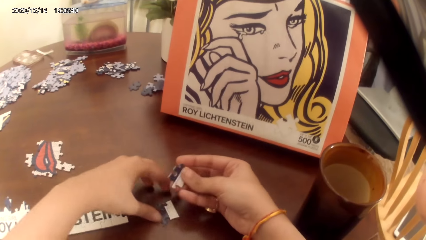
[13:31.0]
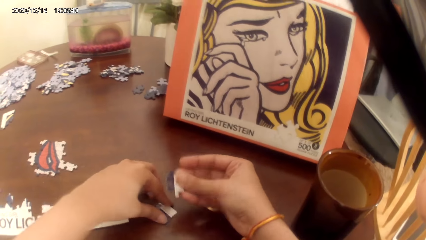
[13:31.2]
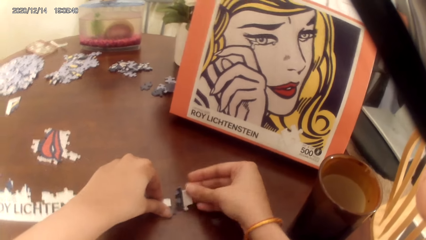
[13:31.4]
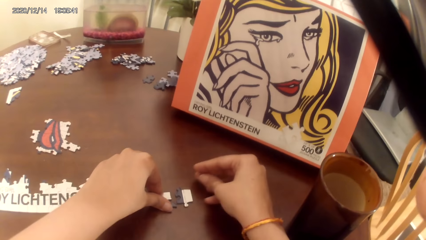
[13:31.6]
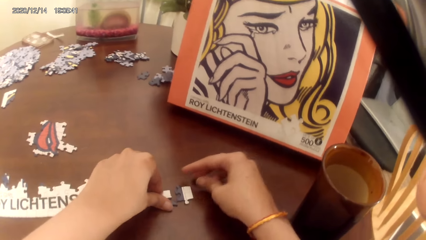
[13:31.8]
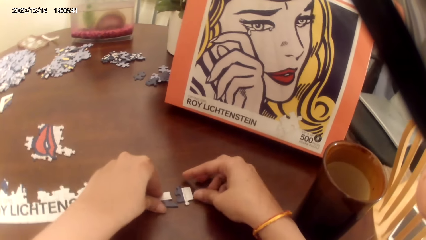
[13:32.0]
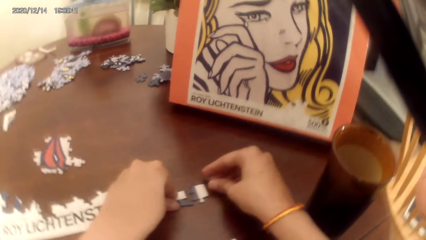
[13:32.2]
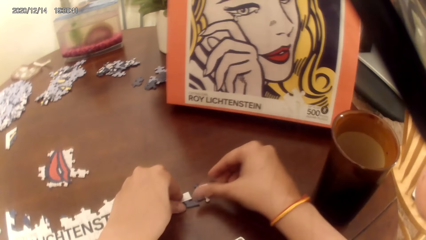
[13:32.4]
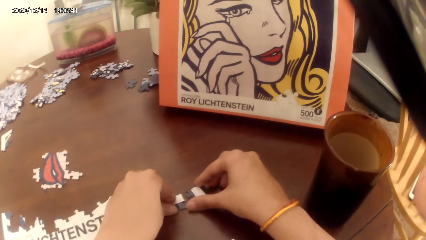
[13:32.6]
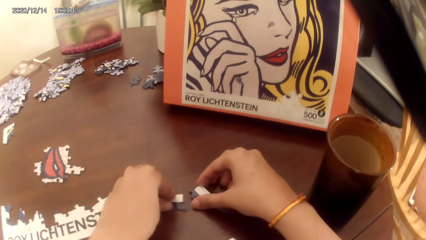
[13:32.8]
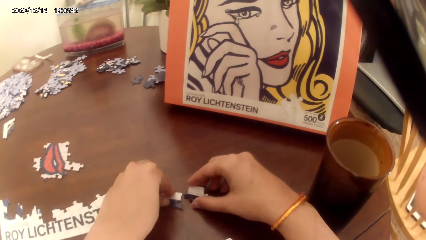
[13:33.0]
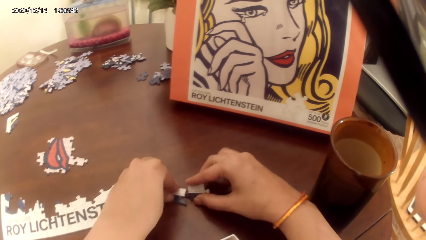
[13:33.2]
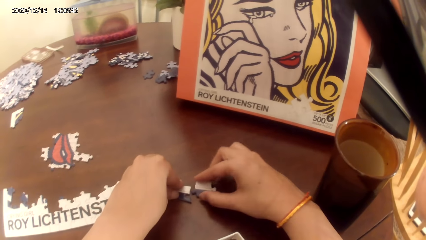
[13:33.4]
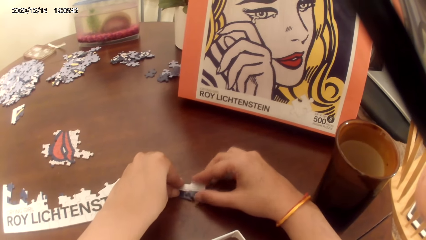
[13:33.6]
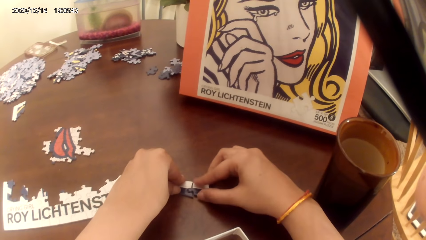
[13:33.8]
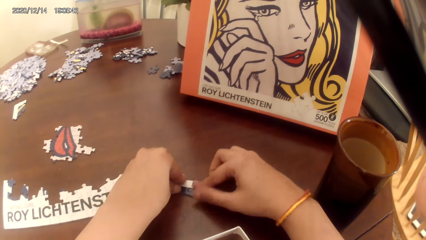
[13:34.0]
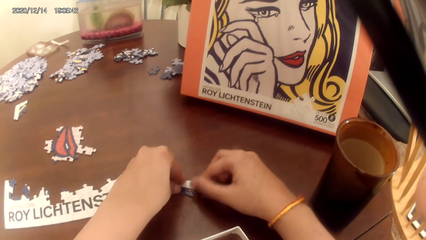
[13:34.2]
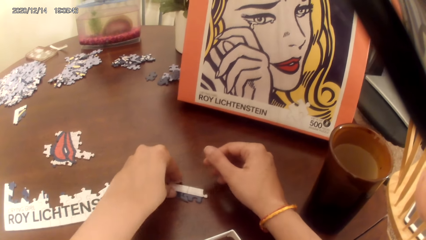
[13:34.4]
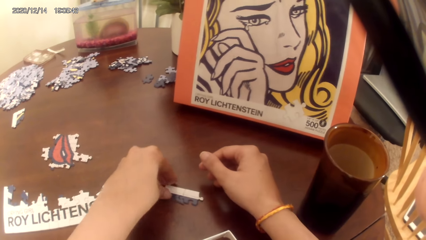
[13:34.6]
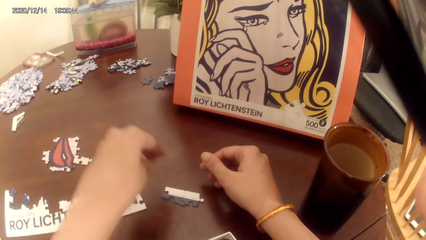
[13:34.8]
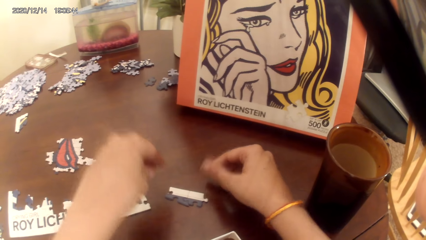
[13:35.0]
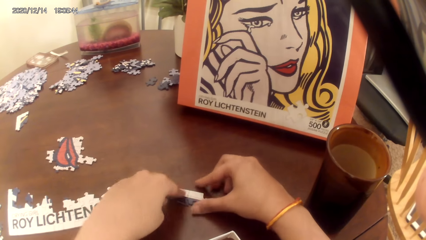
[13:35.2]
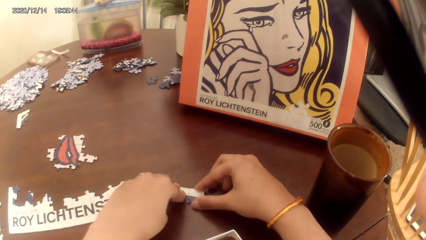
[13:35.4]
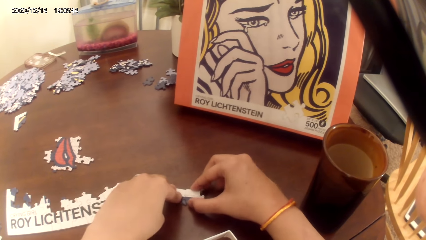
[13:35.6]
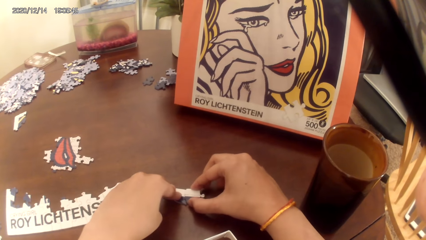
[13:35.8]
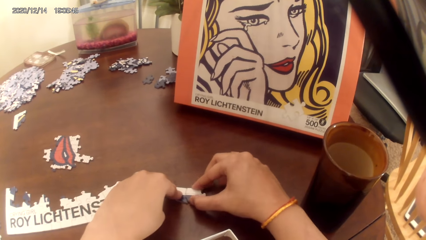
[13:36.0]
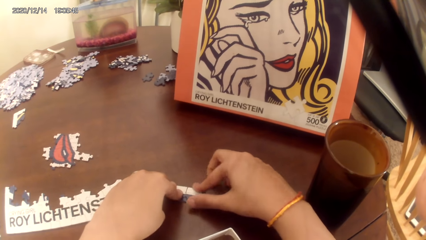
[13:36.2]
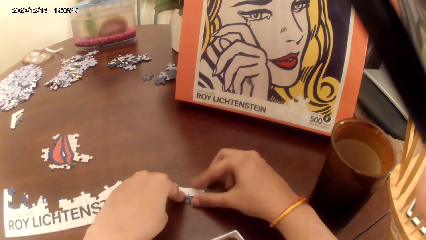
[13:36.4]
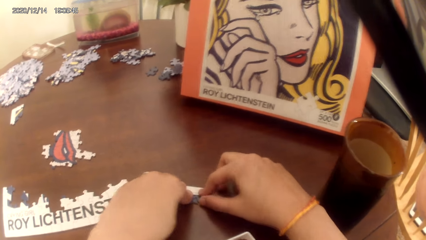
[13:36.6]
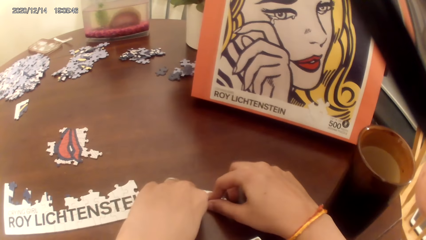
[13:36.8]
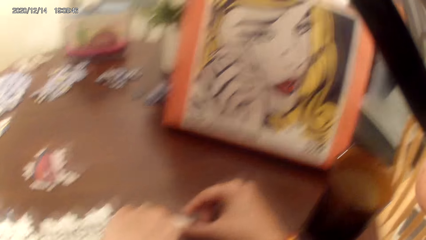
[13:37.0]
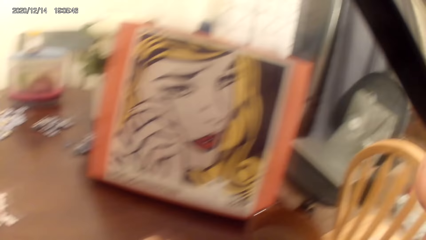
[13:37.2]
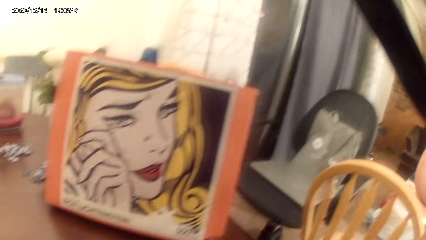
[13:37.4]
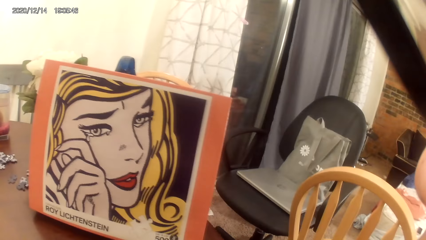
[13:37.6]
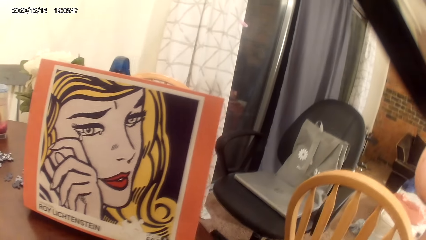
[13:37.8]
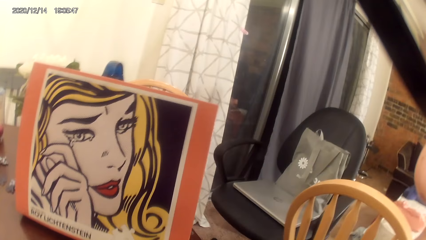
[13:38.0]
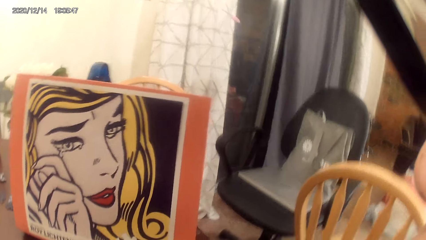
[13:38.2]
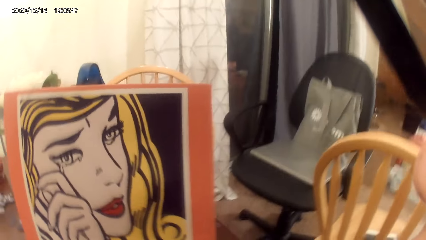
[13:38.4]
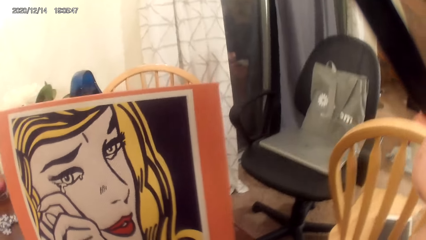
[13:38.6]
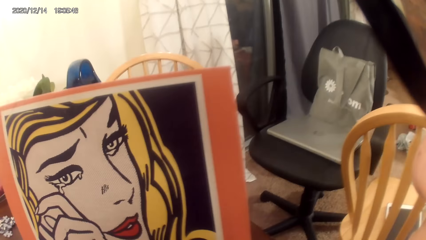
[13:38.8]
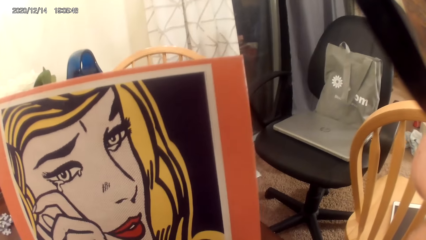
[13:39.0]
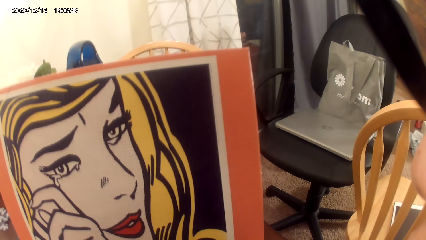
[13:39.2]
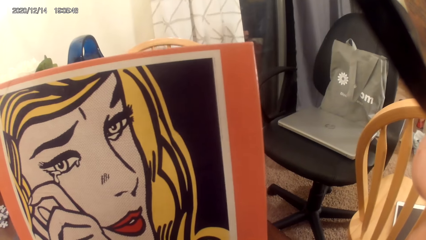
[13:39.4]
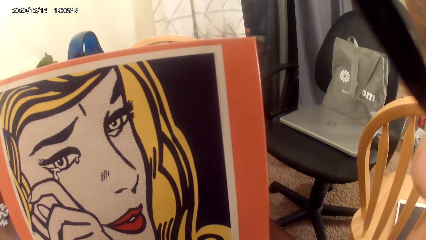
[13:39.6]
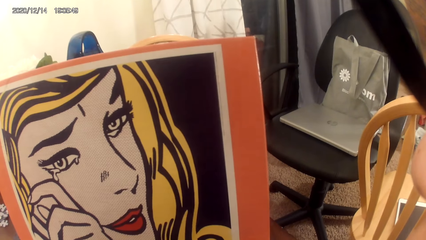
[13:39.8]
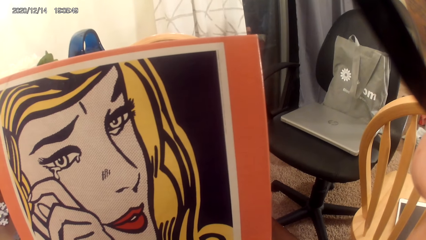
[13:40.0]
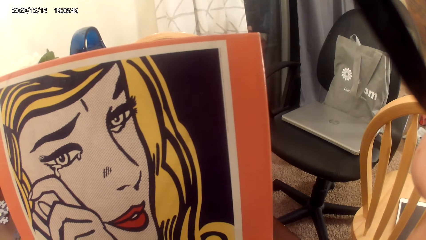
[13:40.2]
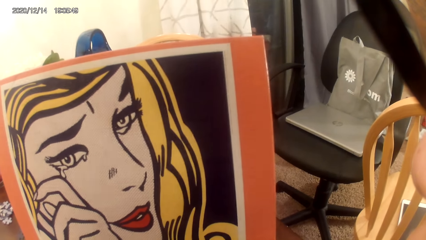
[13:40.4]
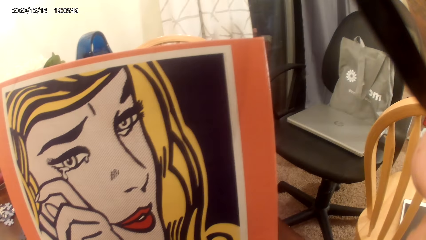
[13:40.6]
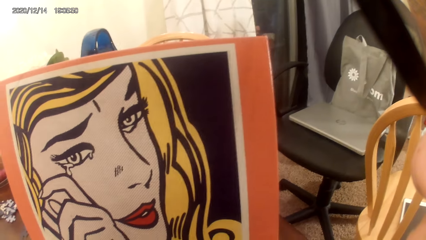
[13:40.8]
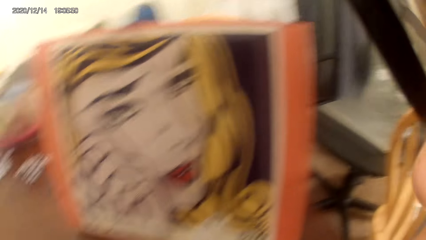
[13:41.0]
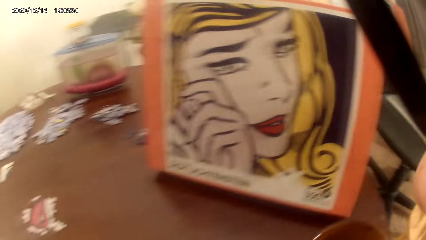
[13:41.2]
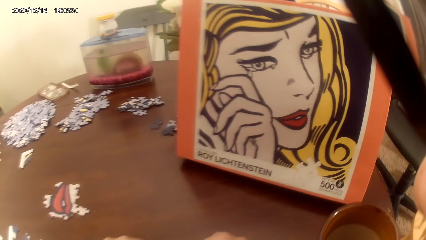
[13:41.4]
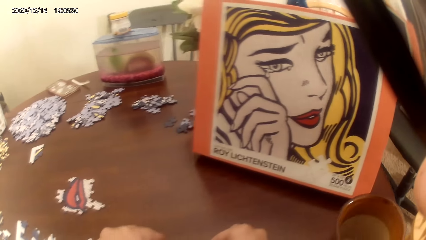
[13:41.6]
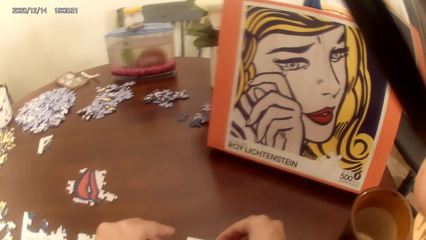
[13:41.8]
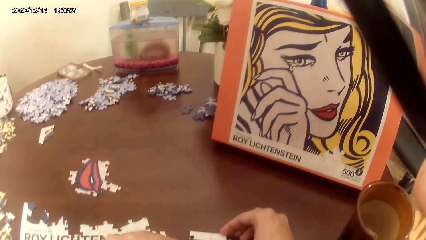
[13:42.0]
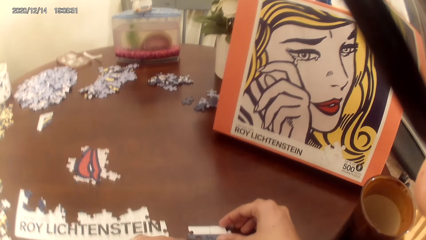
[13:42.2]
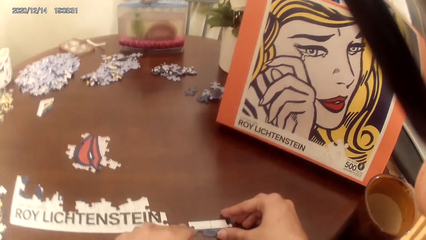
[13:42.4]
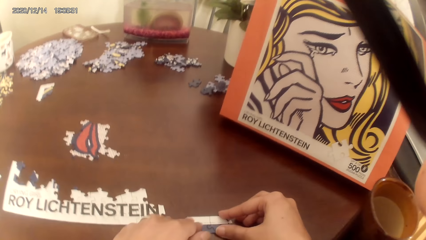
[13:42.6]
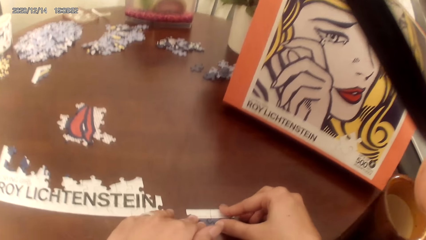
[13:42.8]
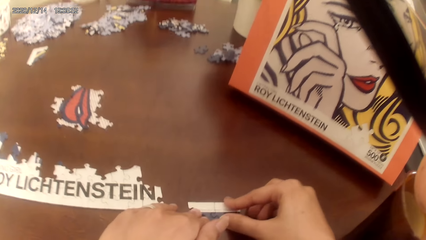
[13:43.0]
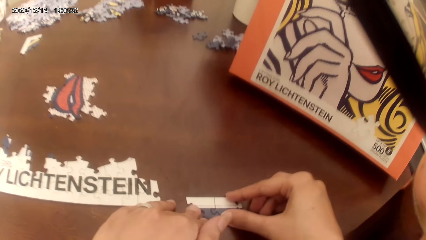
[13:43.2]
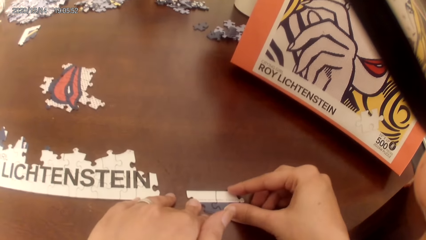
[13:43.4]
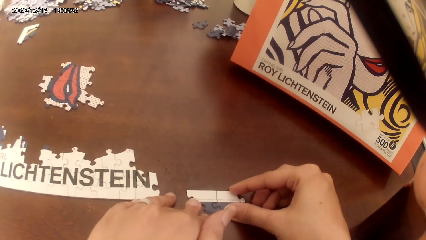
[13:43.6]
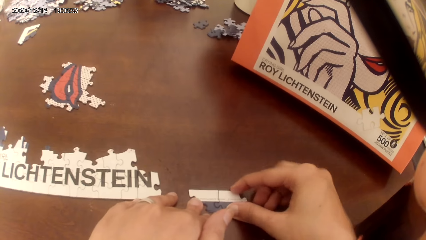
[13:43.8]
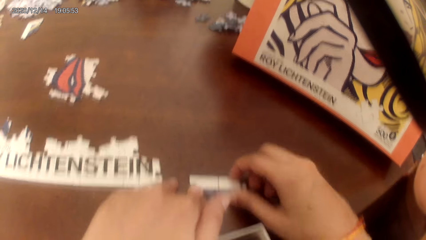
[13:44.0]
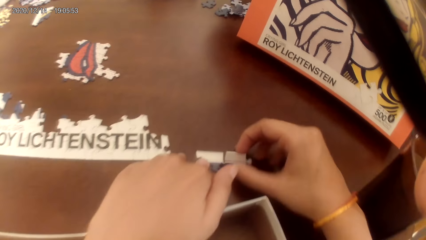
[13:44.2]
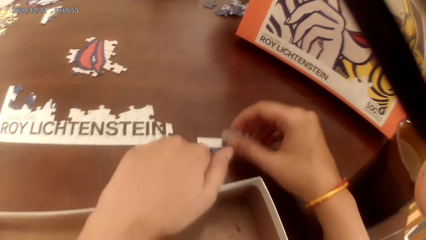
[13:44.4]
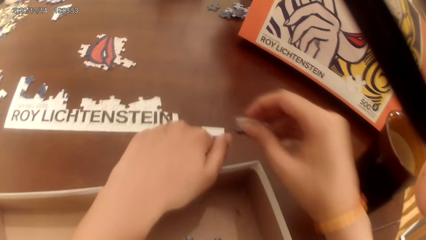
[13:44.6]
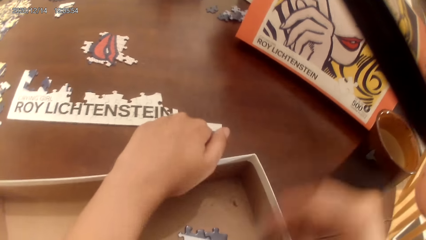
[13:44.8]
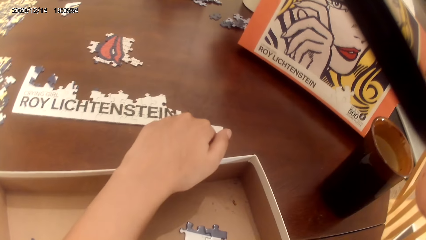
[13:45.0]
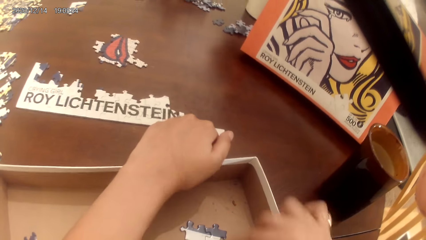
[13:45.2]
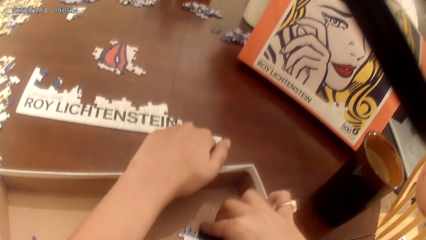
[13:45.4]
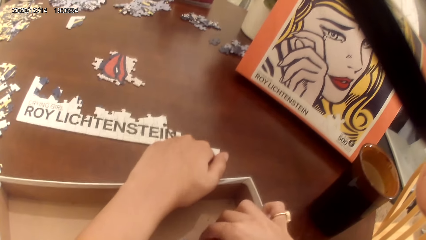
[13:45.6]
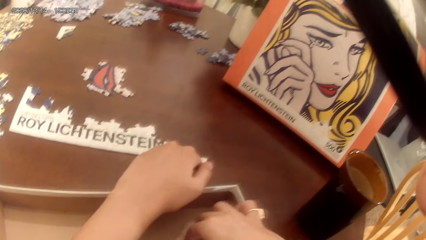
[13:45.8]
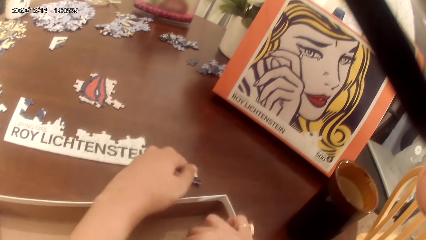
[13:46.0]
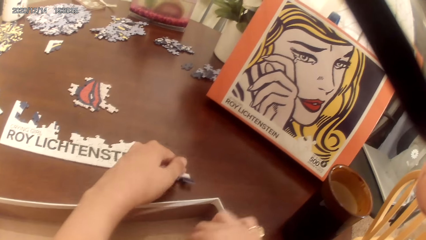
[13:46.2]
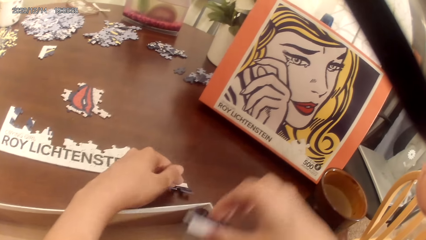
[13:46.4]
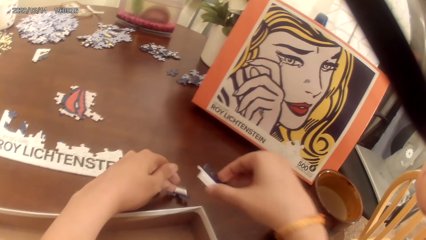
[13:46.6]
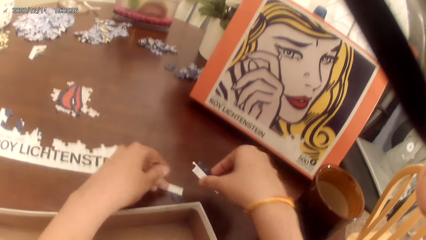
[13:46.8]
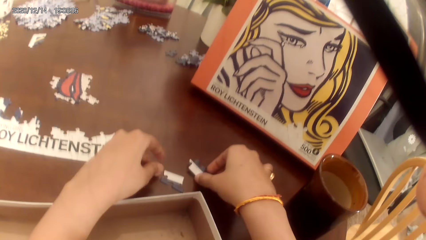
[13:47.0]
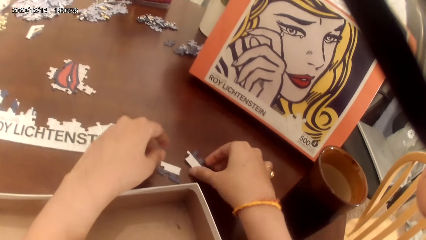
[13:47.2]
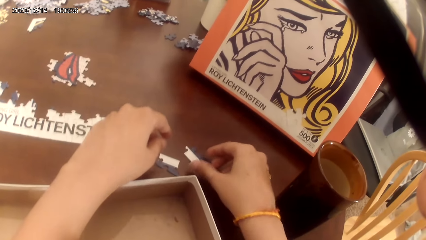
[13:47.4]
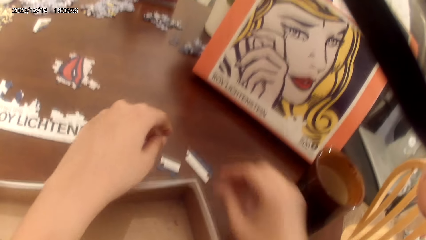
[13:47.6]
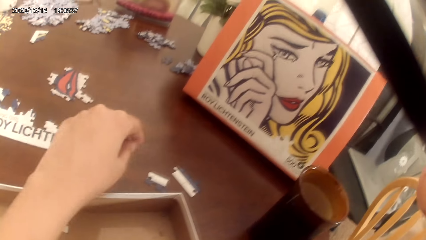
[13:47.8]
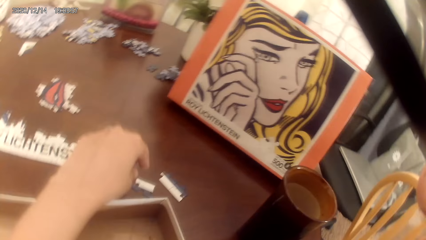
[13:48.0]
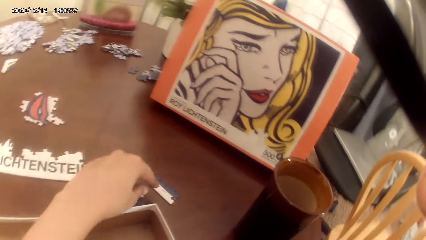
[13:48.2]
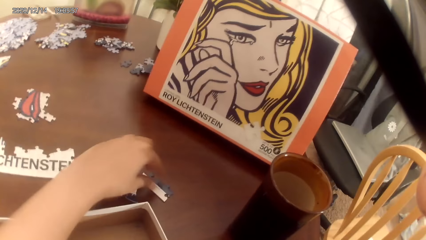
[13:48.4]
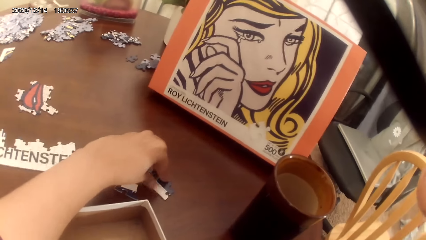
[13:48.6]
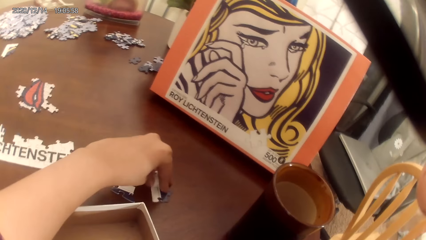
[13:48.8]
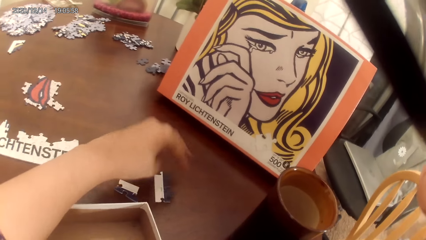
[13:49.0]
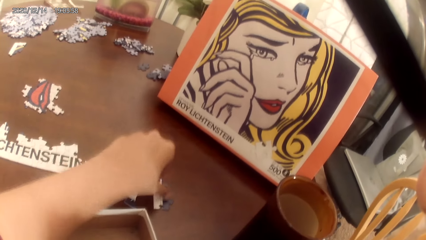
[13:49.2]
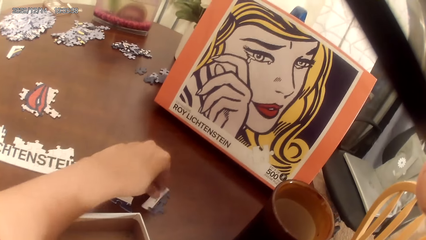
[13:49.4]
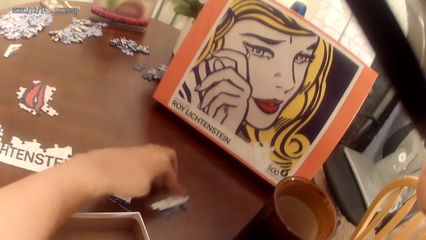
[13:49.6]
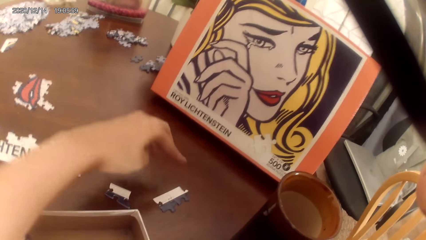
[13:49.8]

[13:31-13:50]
The camera wearer makes a puzzle. They look at the portrait. They make a puzzle. They sing a song. They pick dominoes game cards from the tray. They put the dominoes game cards on the cardboard. They sing a song.
